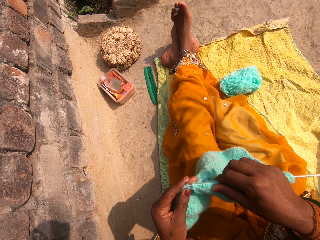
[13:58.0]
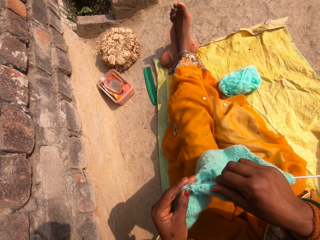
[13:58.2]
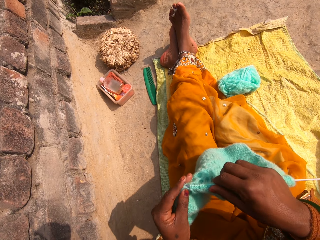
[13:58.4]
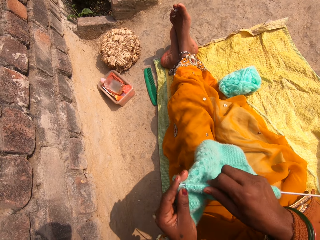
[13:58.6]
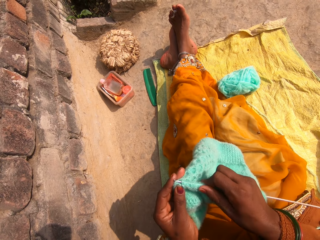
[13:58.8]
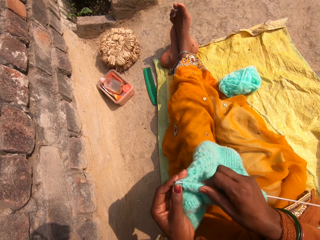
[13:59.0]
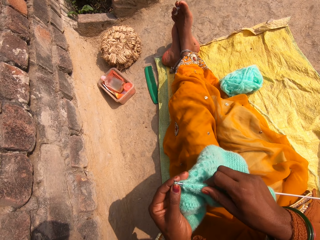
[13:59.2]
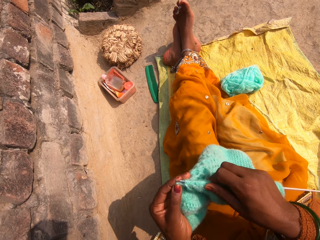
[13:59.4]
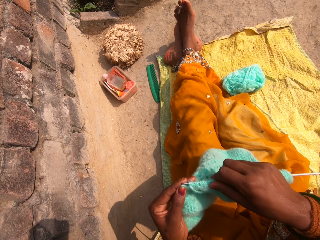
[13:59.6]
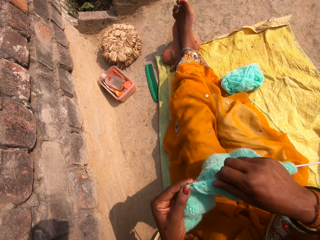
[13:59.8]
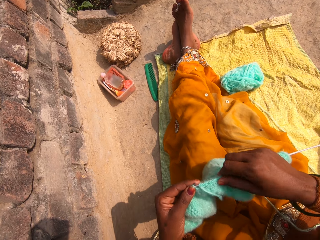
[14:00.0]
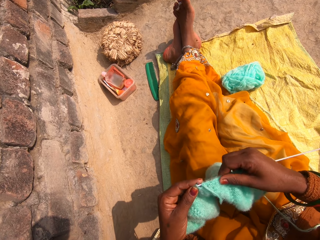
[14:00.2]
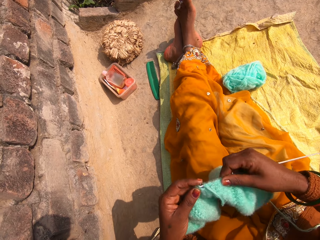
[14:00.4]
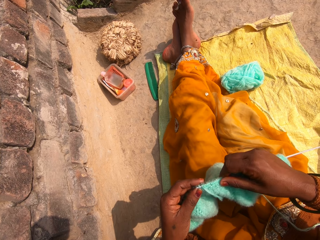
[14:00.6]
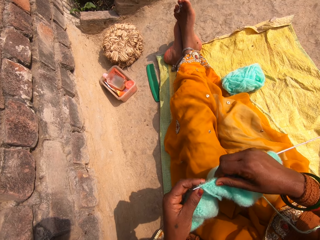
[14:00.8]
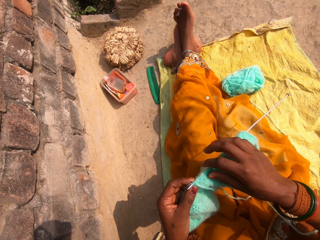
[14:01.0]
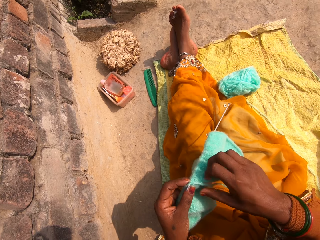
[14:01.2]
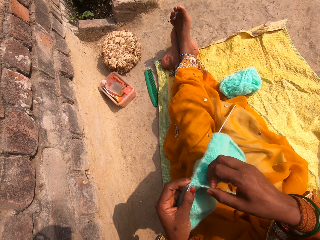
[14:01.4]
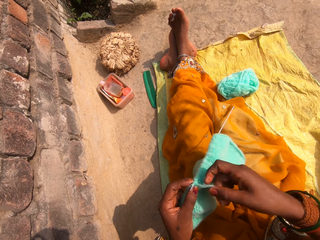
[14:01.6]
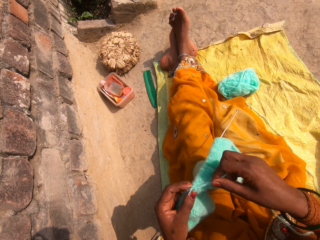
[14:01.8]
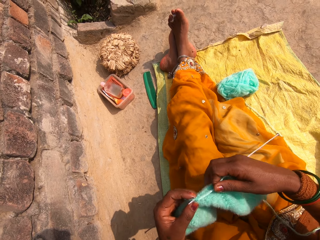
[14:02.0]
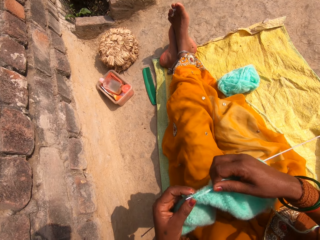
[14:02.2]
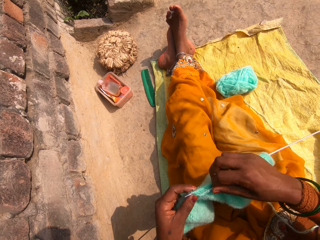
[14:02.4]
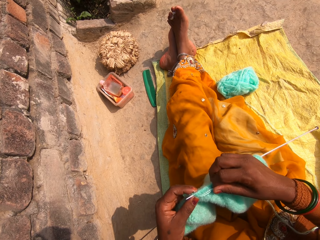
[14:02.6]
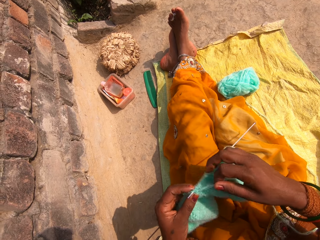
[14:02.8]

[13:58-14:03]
The camera wearer knits a fabric.

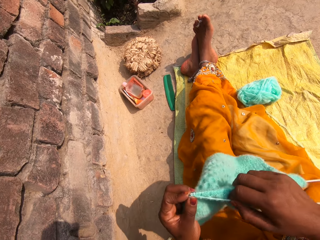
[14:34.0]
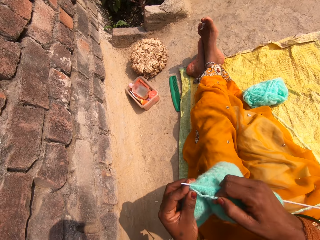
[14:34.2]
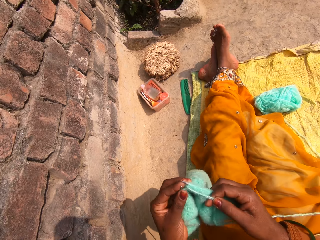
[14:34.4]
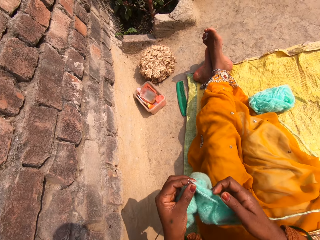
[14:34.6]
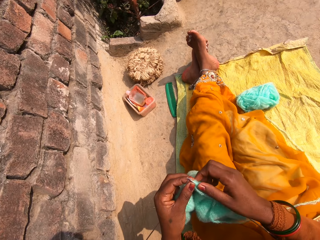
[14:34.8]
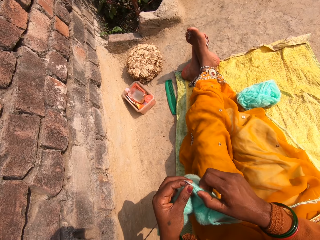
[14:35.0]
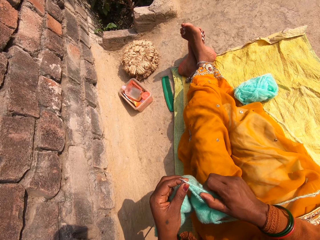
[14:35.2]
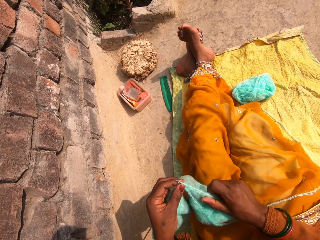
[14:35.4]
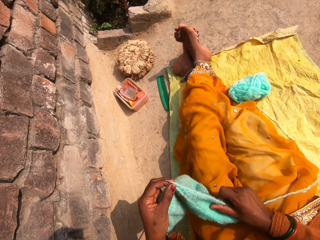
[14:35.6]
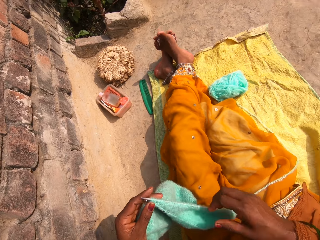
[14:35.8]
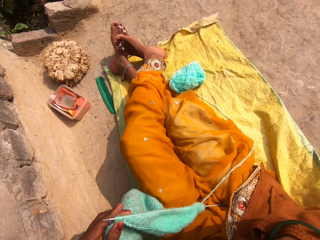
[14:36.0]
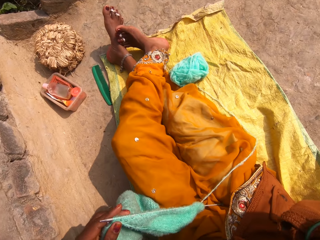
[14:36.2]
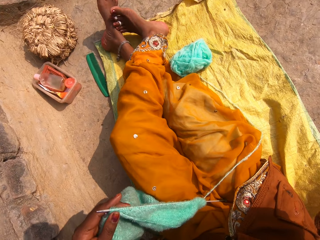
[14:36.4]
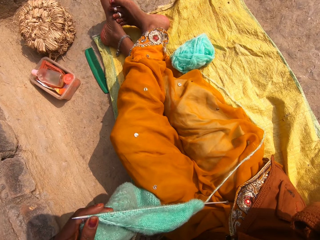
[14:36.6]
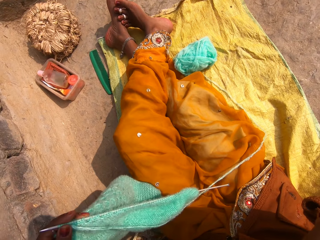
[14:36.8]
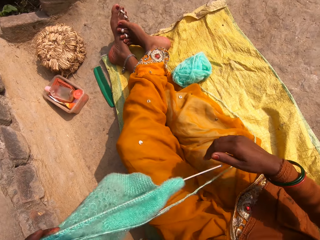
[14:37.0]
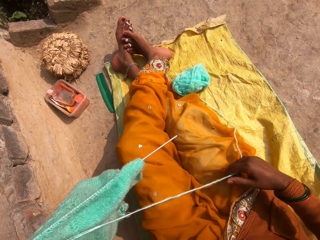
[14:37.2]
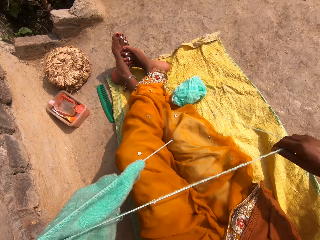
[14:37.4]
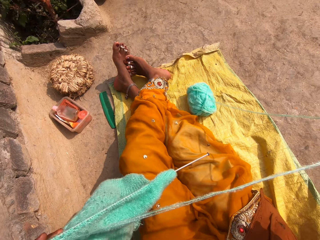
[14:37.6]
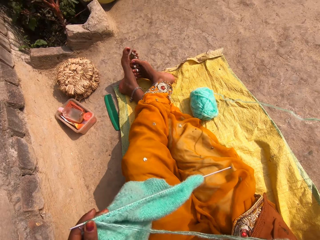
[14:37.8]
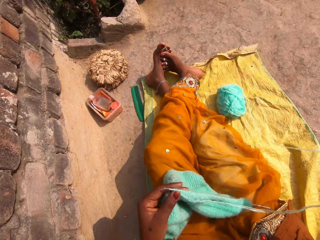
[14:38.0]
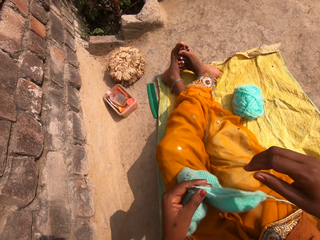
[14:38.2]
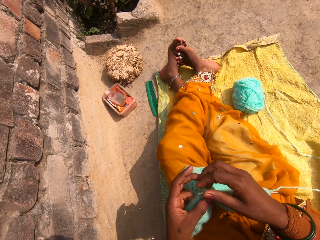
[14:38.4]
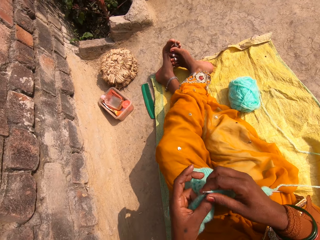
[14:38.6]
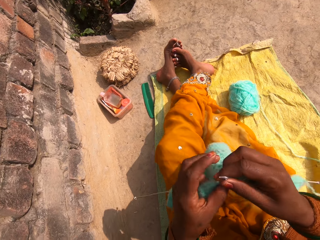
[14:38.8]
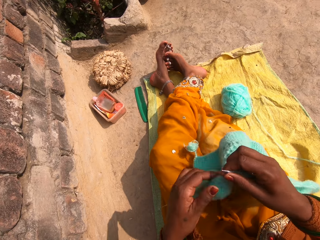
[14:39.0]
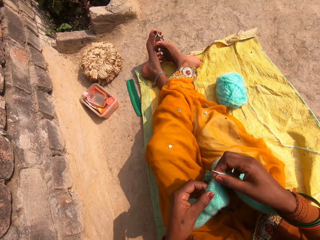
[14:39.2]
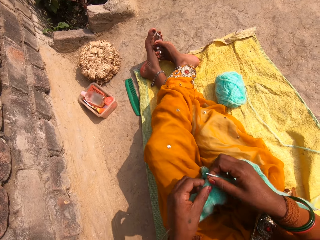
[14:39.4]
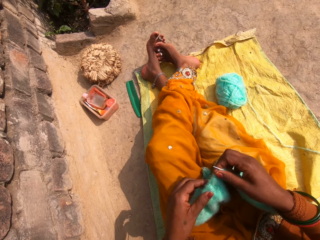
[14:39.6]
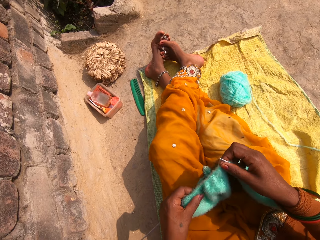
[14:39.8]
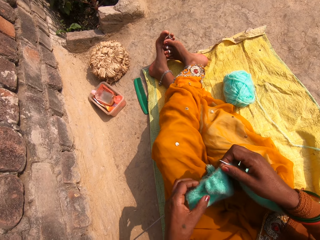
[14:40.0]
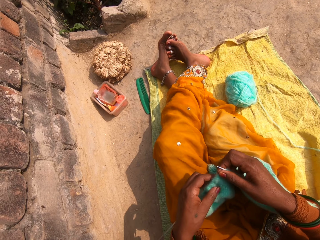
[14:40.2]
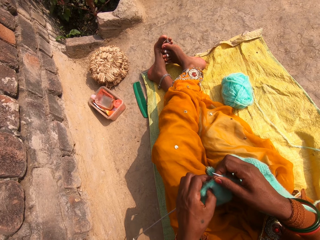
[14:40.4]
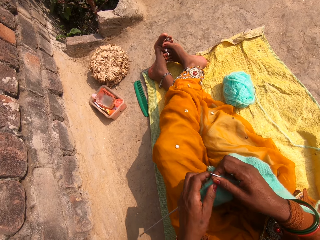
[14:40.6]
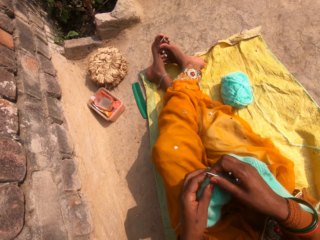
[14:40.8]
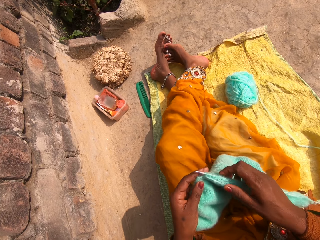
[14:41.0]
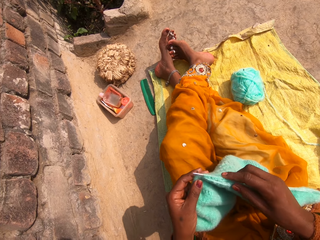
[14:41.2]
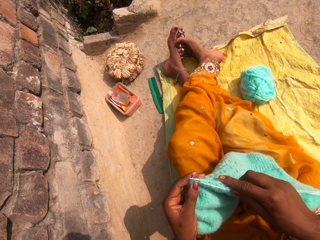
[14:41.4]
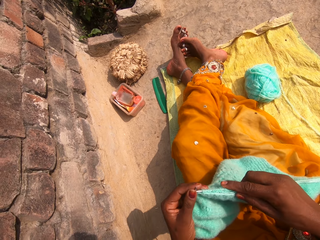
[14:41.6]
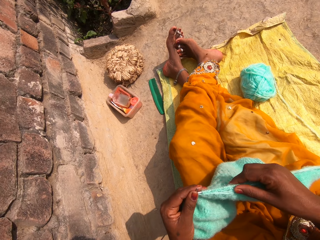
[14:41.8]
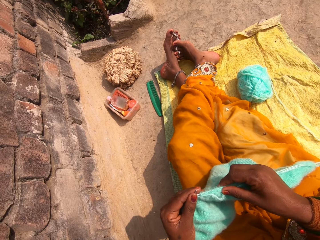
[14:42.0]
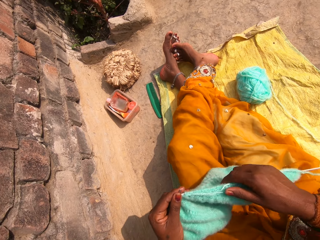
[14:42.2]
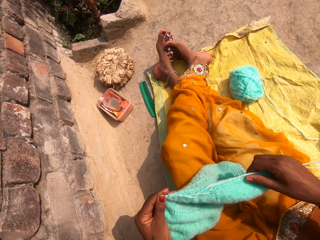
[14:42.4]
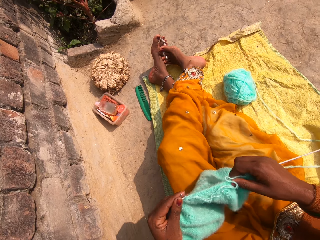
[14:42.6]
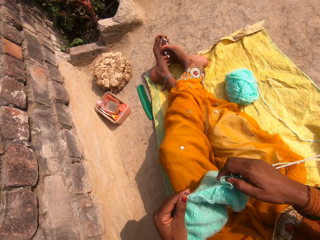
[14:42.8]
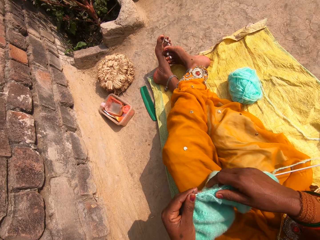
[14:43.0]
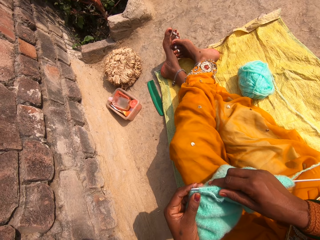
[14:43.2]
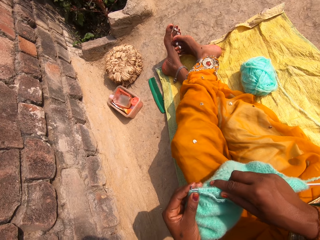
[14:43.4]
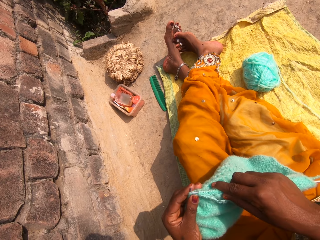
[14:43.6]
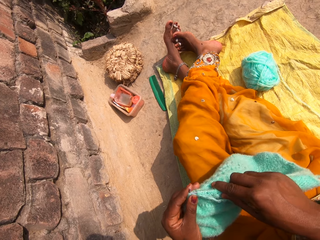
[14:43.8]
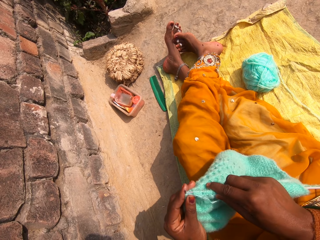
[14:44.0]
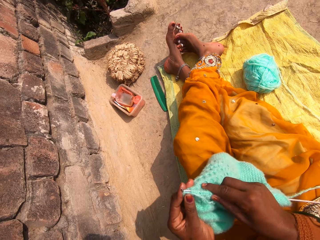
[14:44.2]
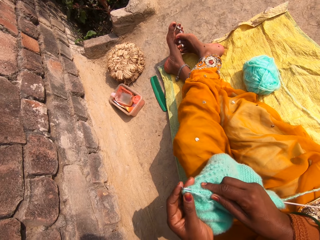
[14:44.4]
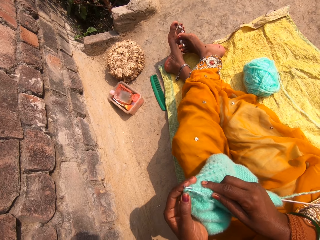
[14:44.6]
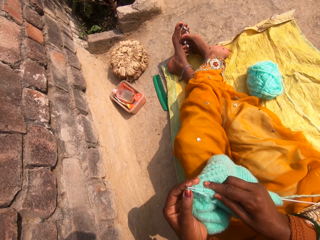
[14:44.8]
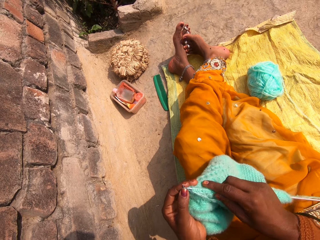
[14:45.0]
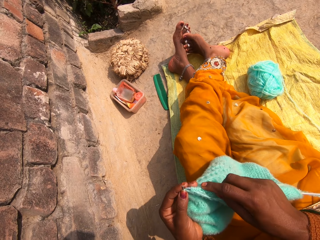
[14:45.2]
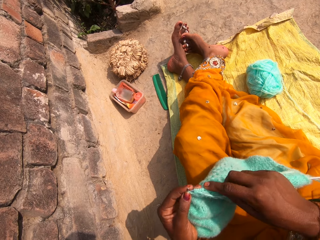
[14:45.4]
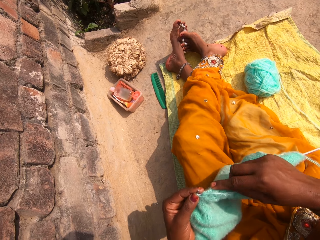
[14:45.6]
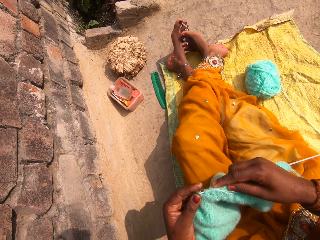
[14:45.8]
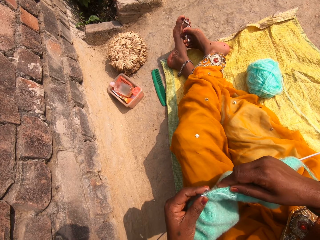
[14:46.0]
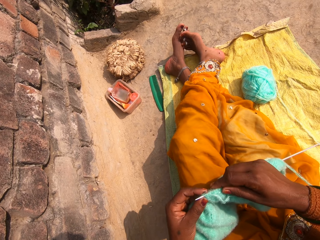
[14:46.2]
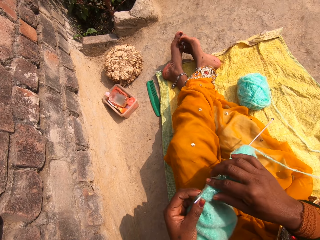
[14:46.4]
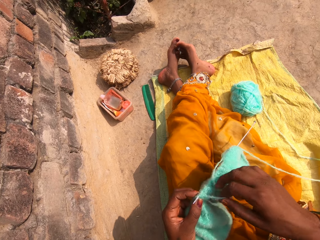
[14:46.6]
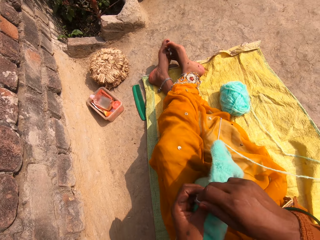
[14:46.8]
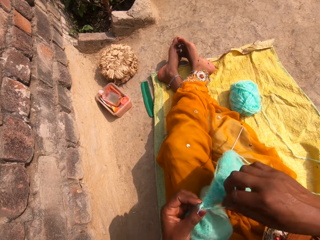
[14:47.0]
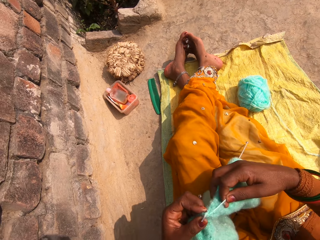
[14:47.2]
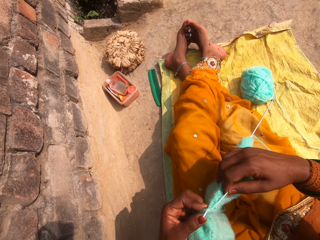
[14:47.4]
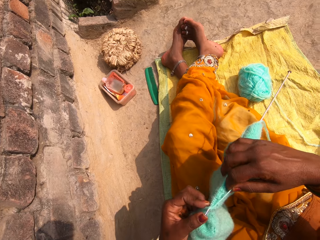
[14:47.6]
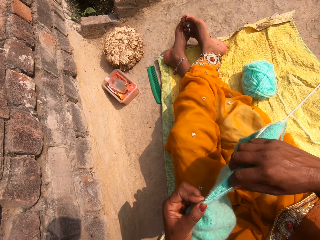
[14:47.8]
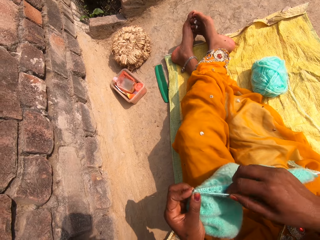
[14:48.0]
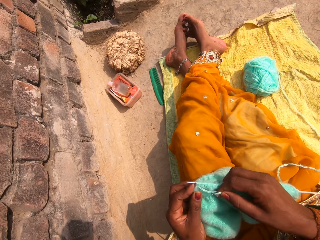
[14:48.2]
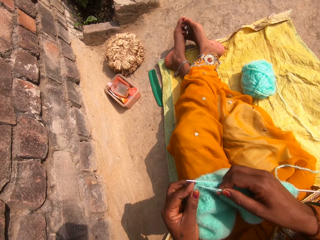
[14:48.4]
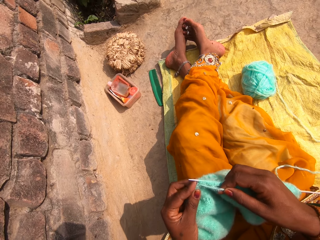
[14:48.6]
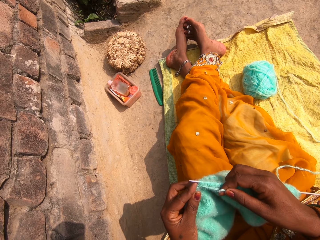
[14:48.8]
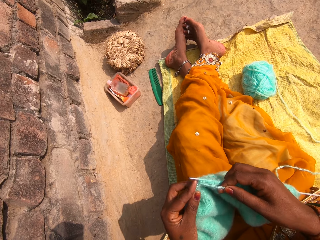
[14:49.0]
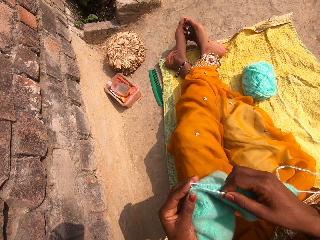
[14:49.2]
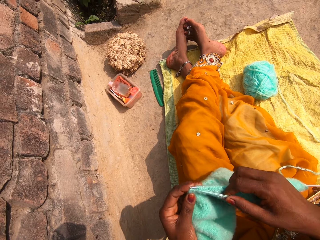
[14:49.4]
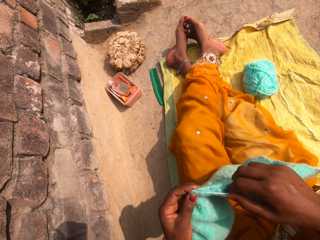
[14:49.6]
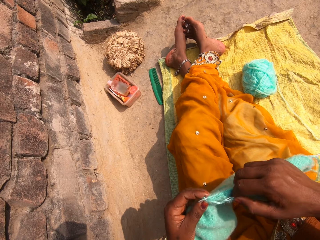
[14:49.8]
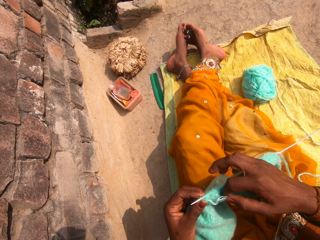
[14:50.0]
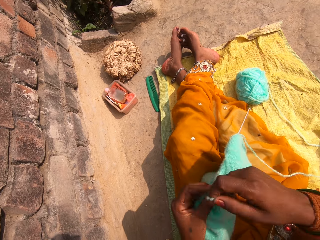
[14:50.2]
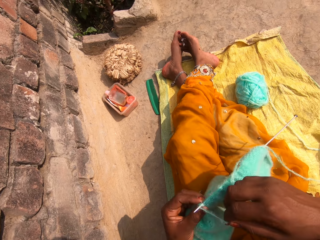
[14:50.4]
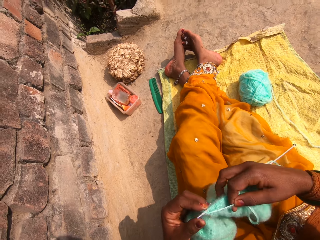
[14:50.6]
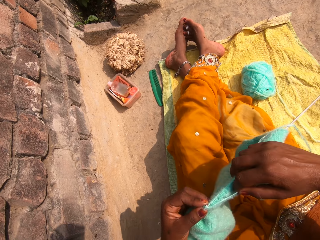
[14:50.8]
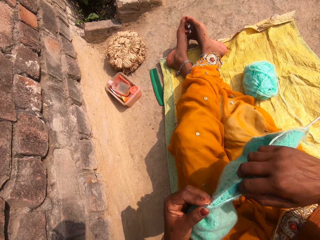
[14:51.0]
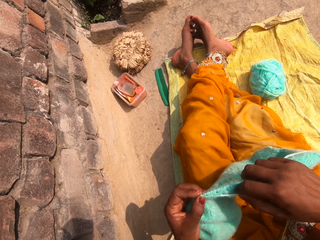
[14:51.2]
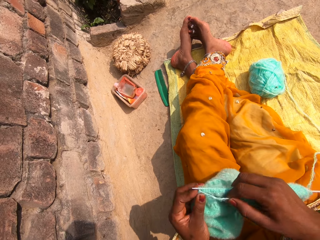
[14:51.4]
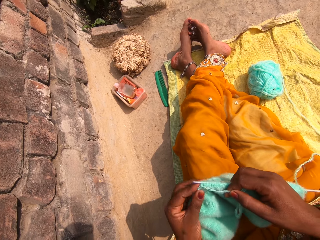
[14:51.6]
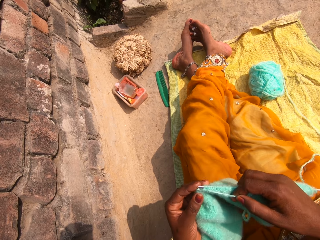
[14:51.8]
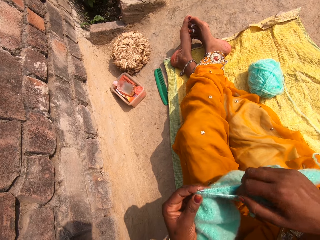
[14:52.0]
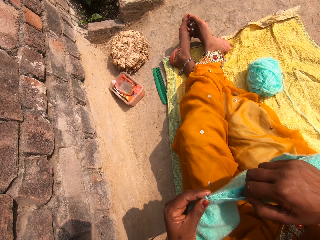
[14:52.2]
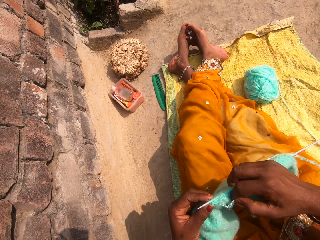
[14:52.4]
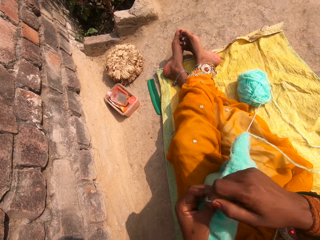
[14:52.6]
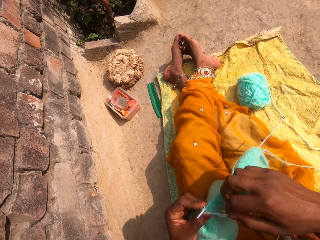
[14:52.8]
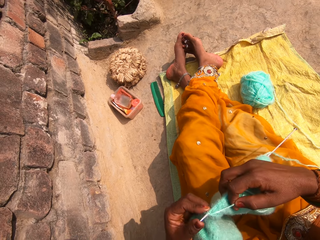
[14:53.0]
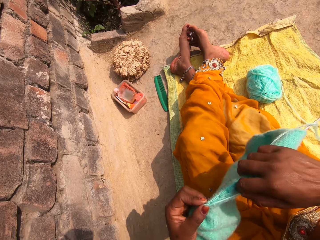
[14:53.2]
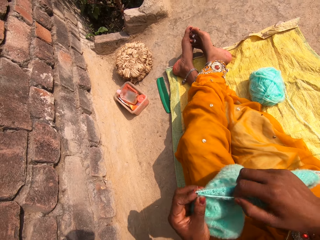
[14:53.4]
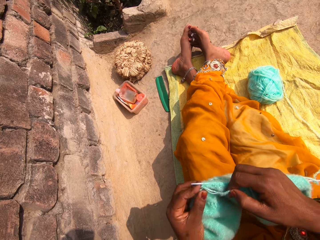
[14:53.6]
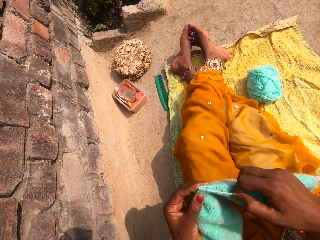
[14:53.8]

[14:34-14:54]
The camera wearer straightens a fabric. They straighten a thread. They straighten the fabric. They knit the fabric.
